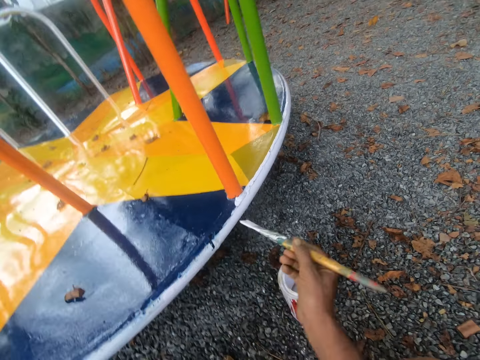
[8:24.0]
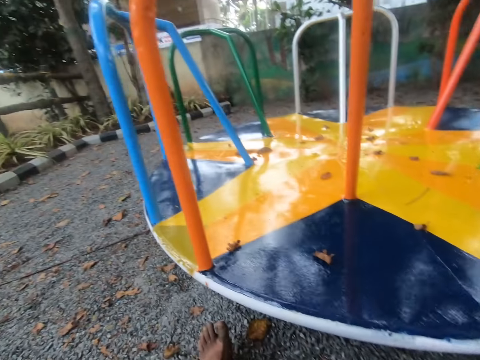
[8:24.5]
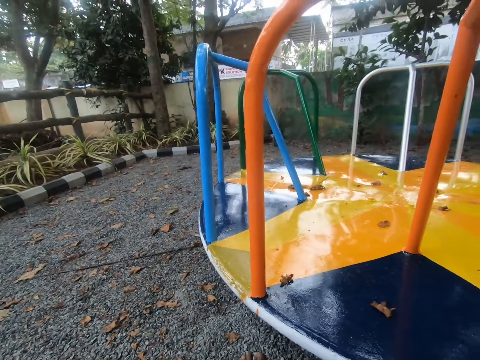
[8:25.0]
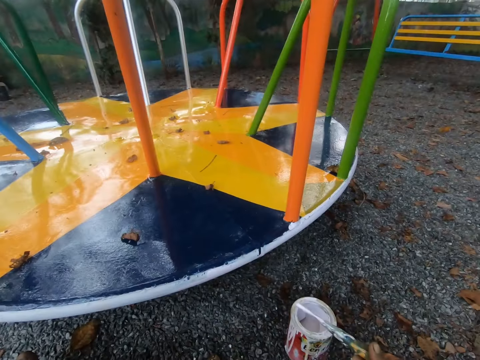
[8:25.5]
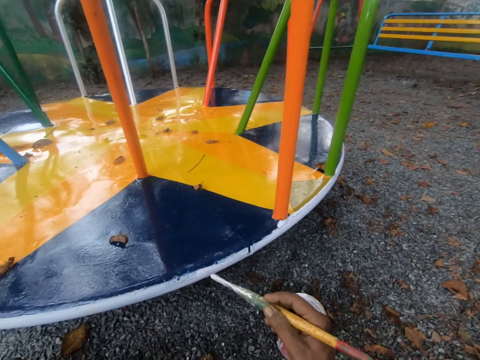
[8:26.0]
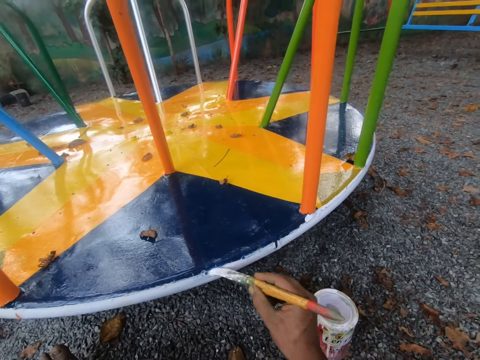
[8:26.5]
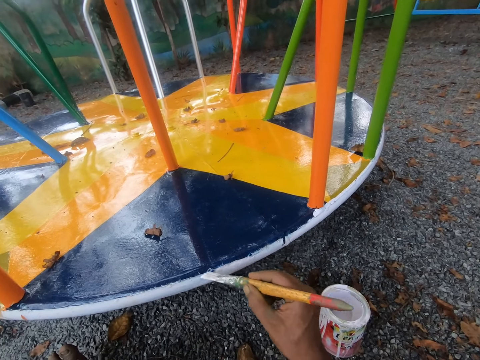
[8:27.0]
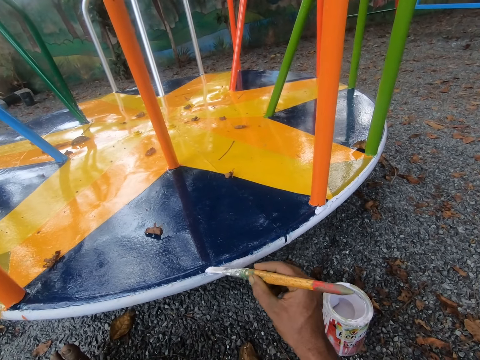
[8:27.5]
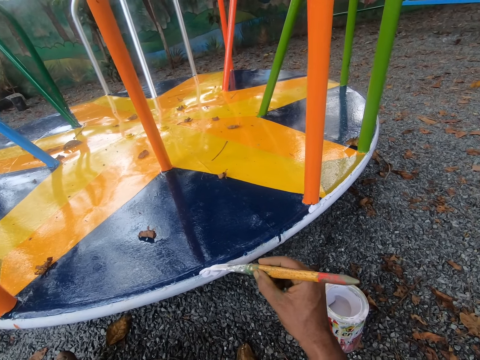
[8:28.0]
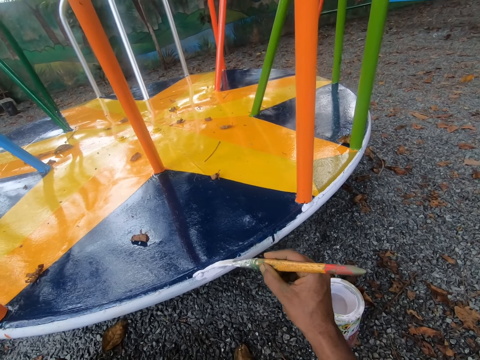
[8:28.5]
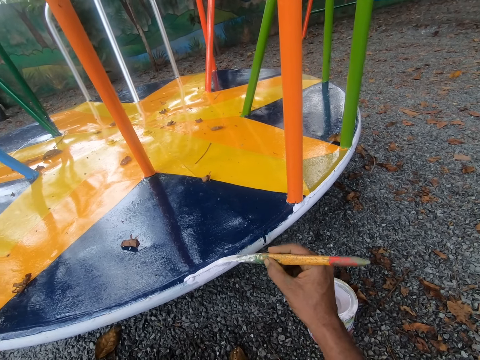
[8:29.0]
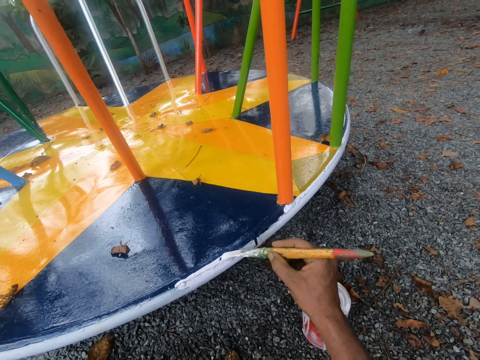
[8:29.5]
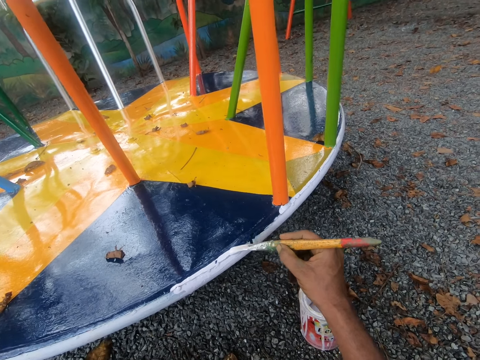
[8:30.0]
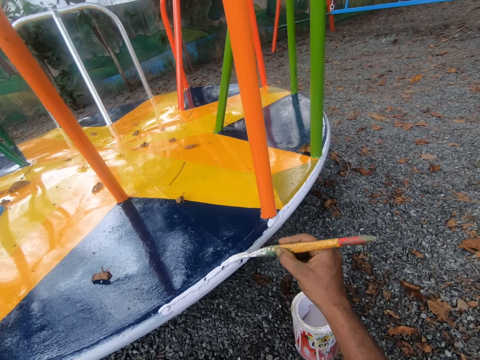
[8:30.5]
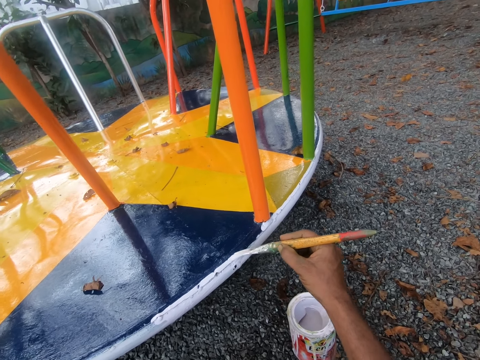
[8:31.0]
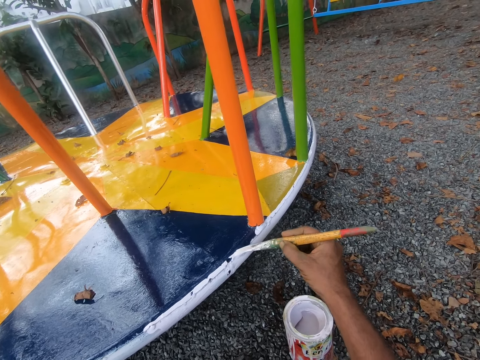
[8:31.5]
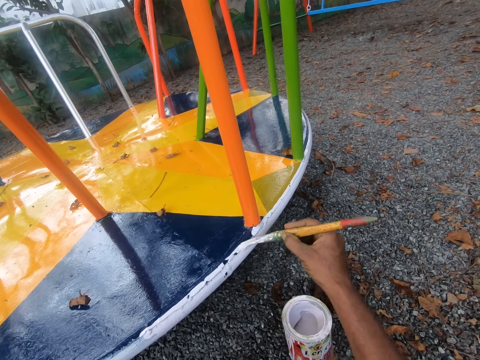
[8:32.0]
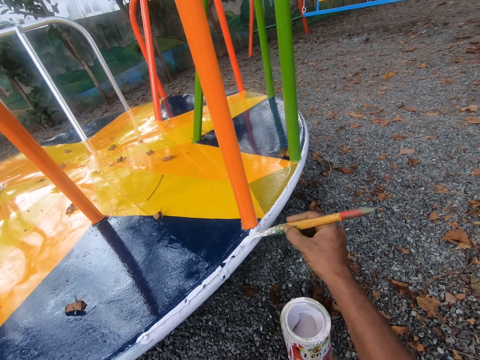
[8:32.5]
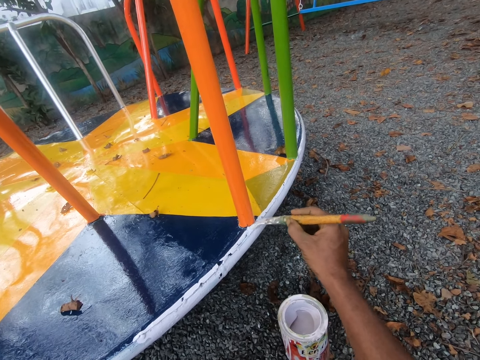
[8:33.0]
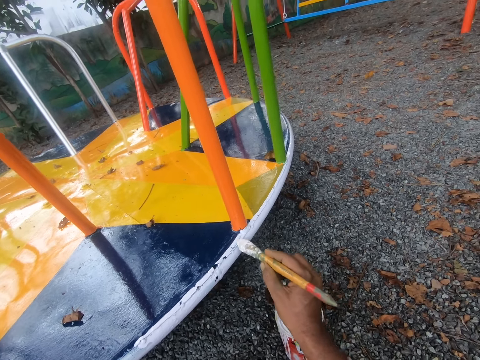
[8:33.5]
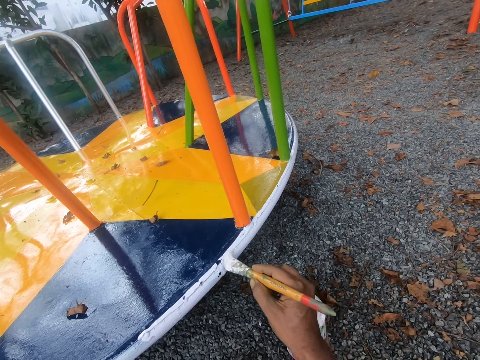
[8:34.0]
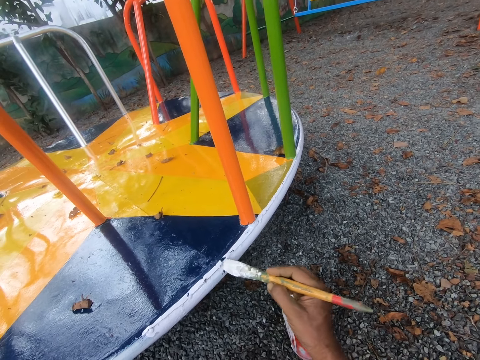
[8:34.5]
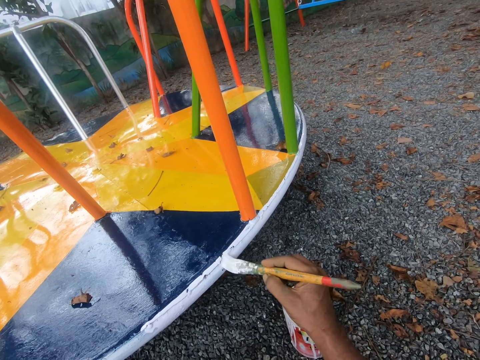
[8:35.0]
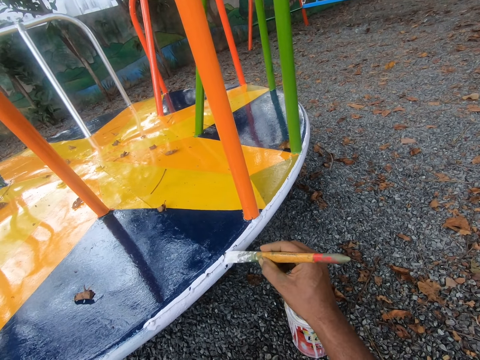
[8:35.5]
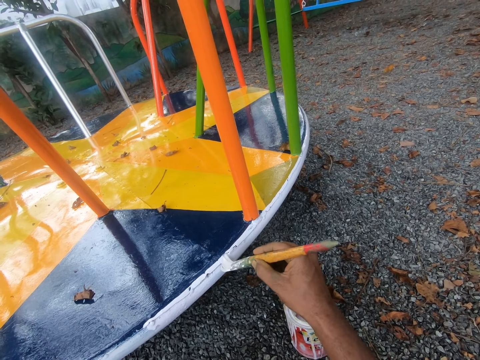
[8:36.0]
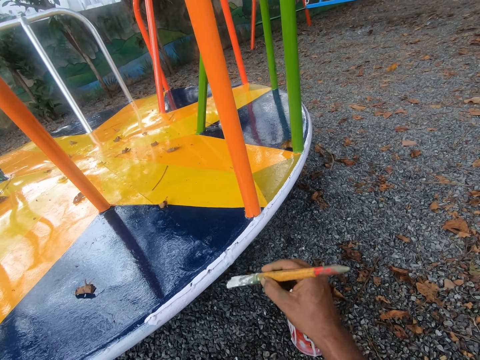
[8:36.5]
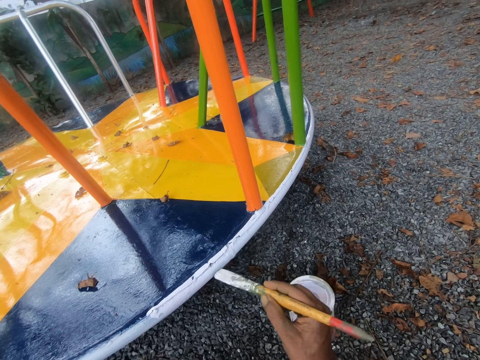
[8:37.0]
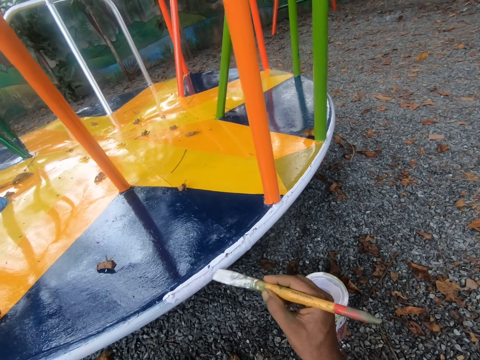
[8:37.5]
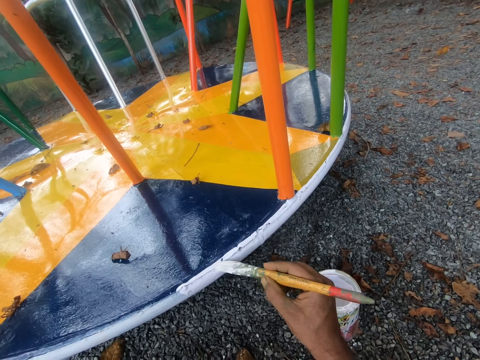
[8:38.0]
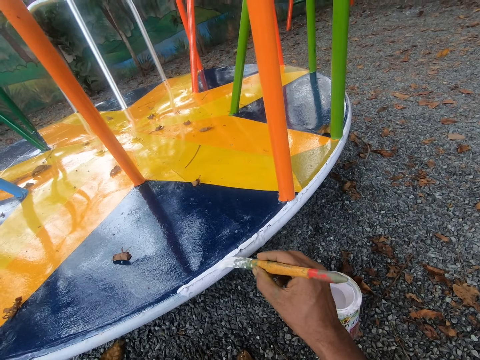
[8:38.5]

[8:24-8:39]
The camera wearer dips the paint brush in his right hand into the paint container on the floor. He looks around the compound. He paints the swing with the paint brush in his right hand.

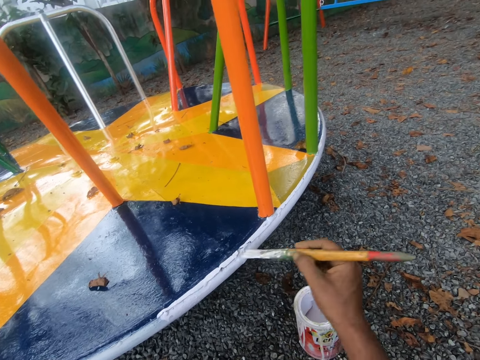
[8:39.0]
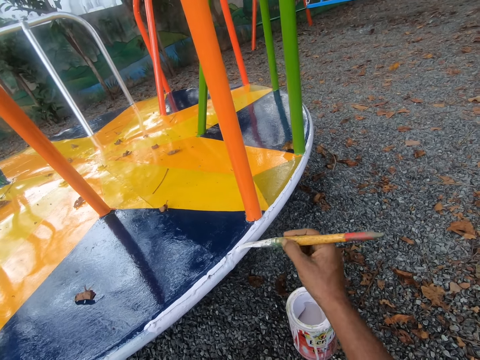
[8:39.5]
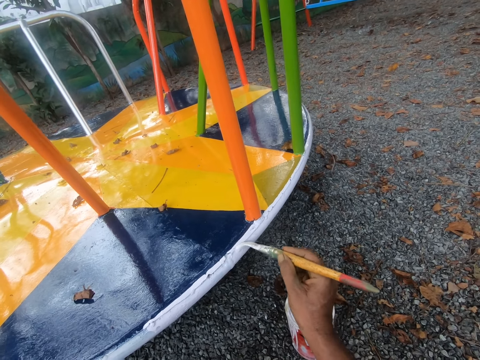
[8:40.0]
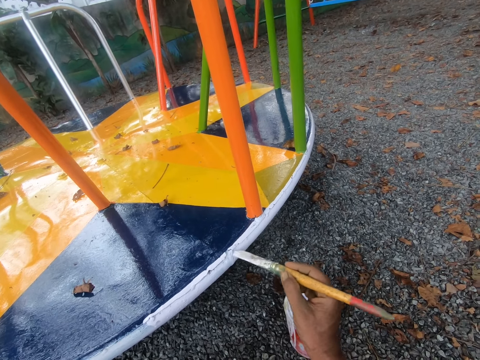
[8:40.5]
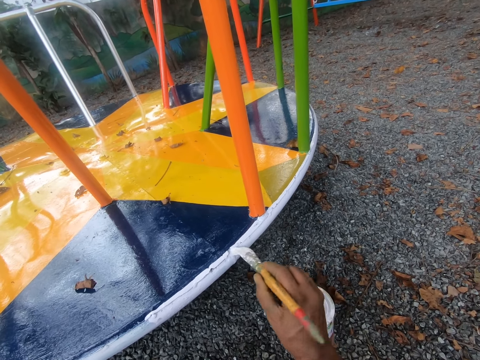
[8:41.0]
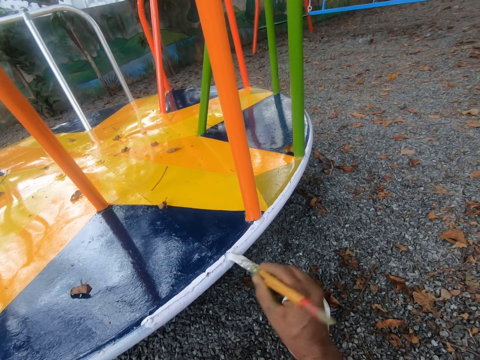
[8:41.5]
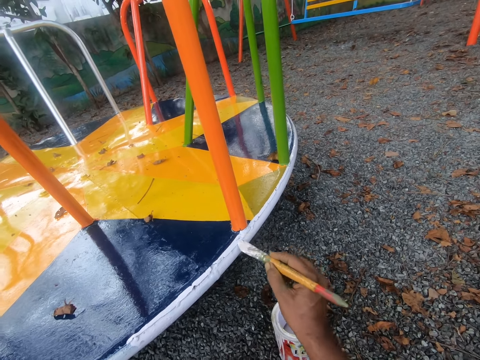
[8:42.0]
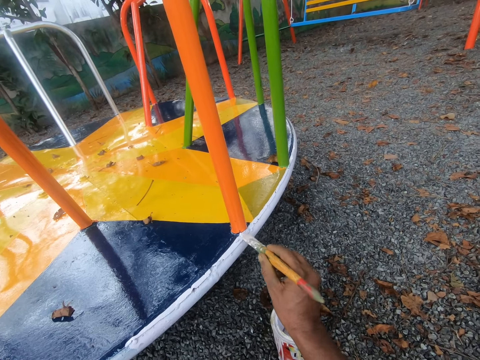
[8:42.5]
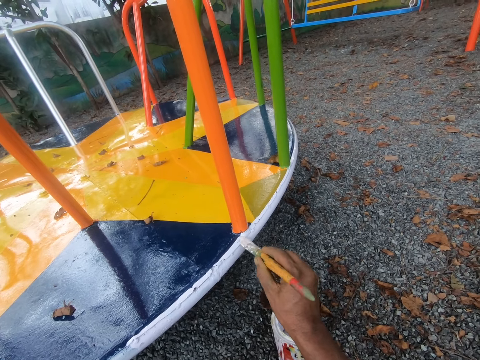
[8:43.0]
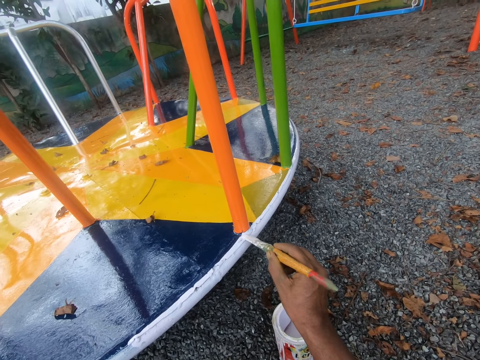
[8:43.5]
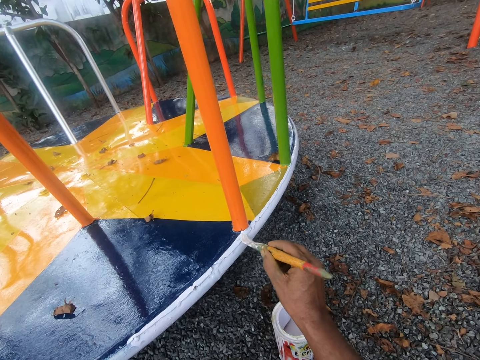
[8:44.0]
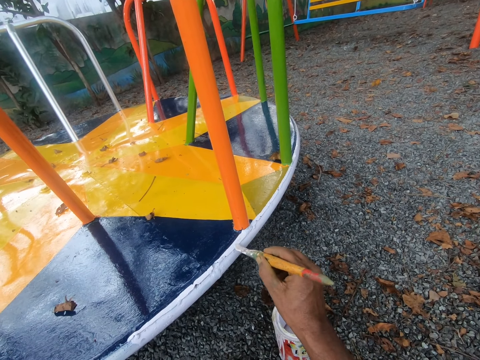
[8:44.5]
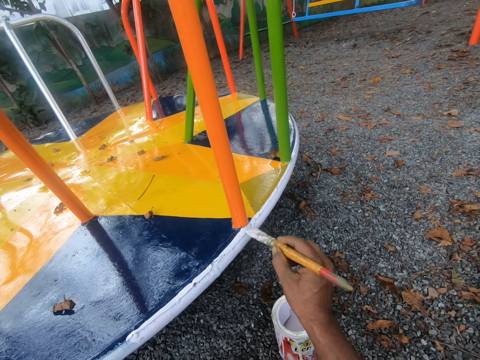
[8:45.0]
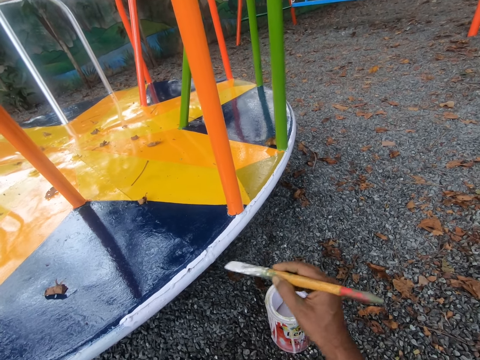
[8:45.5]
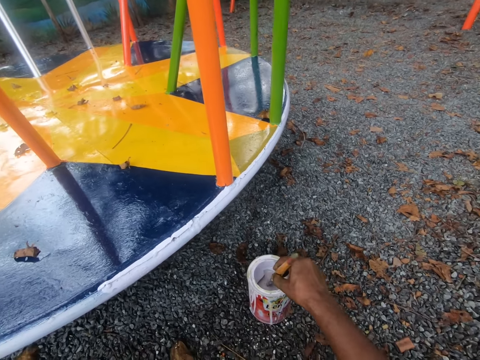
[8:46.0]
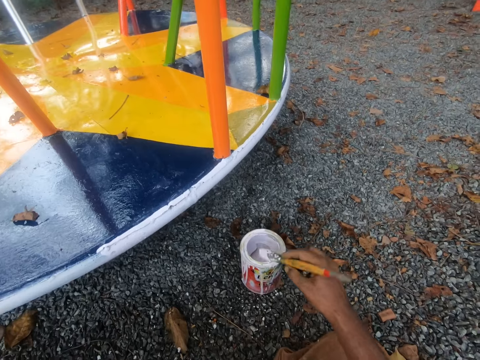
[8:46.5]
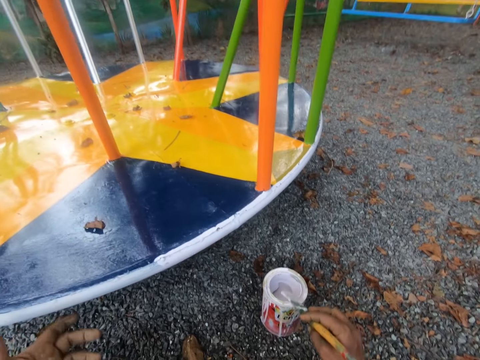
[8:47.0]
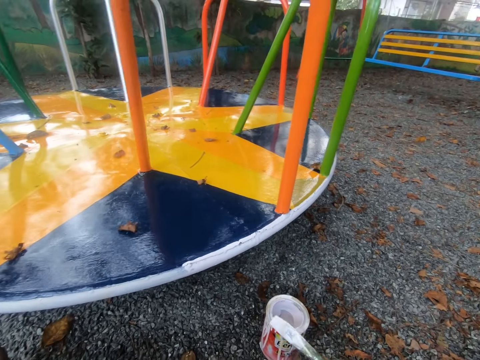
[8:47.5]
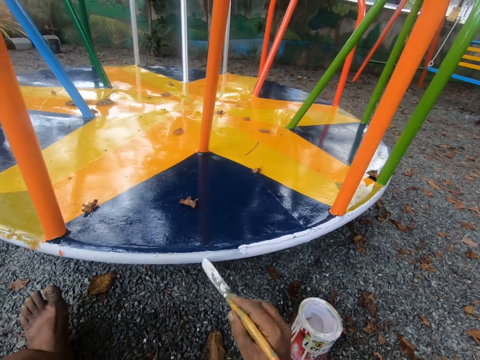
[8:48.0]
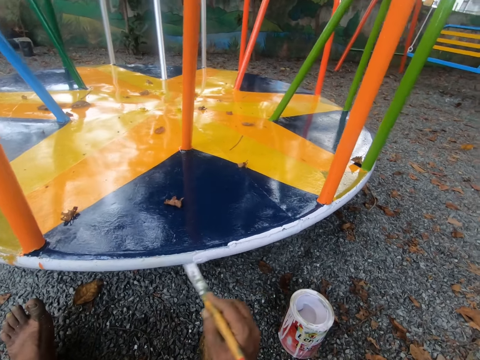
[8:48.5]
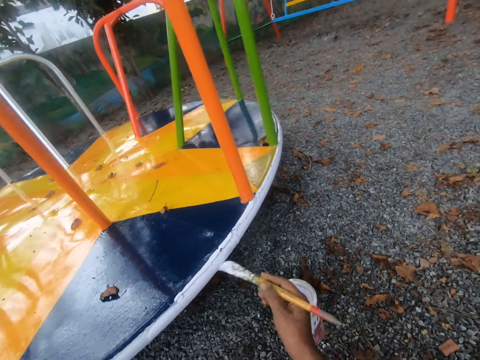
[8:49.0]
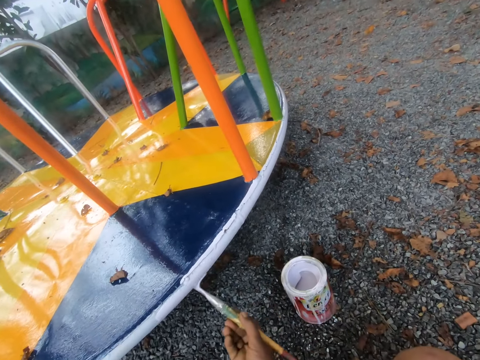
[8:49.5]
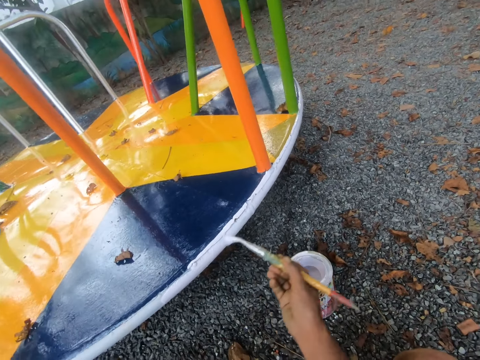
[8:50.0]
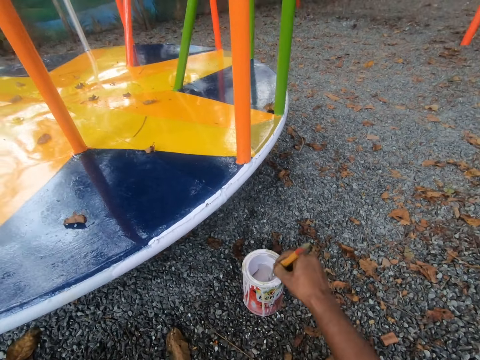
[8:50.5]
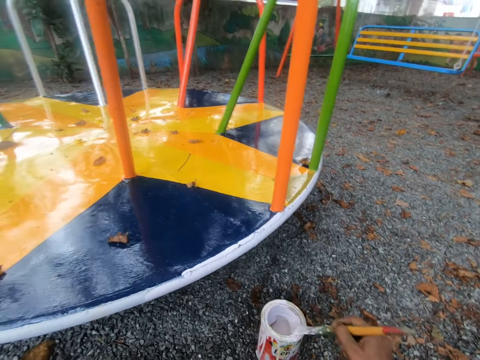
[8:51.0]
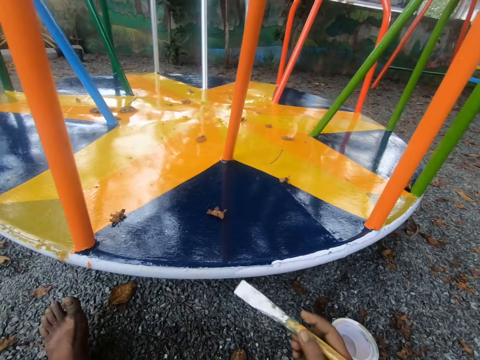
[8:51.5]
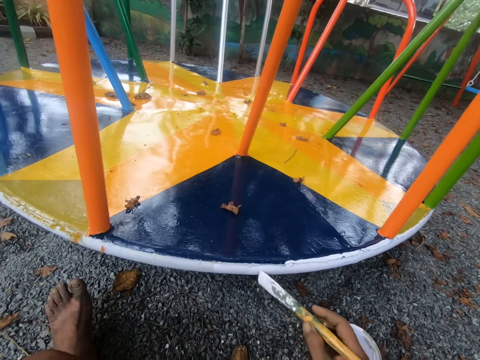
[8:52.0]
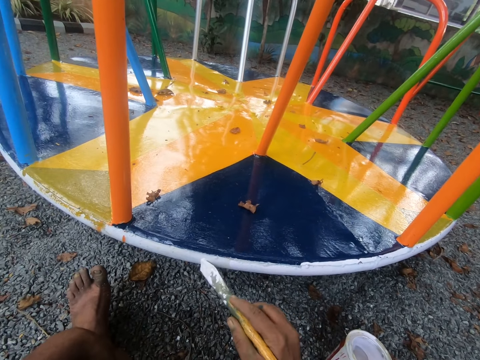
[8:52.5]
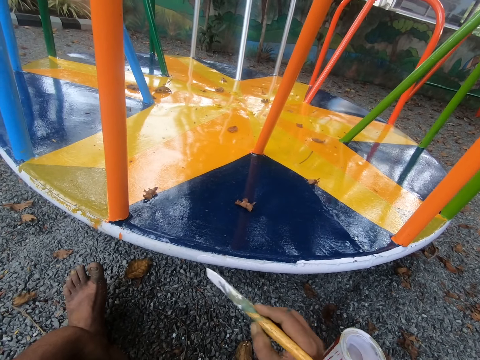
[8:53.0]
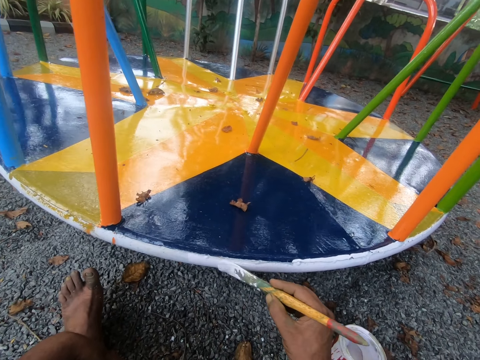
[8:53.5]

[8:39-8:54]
The camera wearer dips the paint brush in his right hand into the paint container on the floor. He wipes the paint brush on the rim of the paint container on the floor. He paints the swing with the paint brush in his right hand. He dips the paint brush in his right hand into the paint container on the floor. He removes extra paint from the brush. He paints the swing with the paint brush in his right hand.
